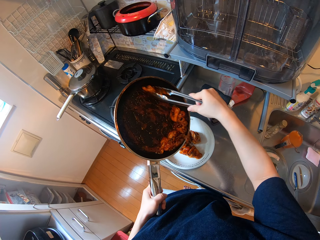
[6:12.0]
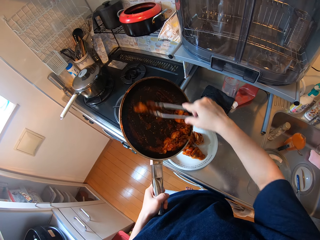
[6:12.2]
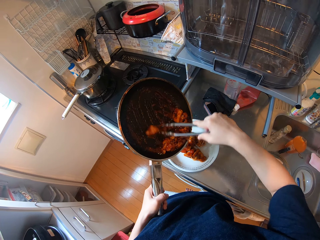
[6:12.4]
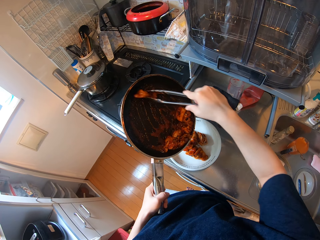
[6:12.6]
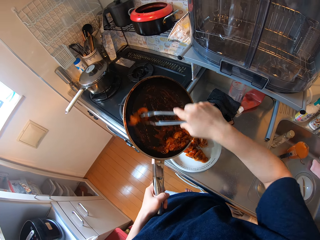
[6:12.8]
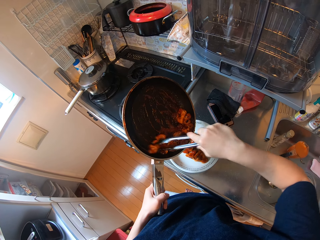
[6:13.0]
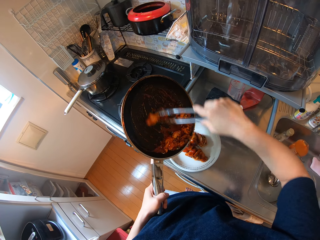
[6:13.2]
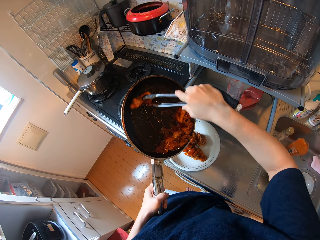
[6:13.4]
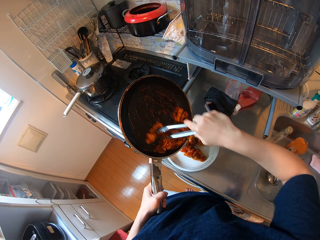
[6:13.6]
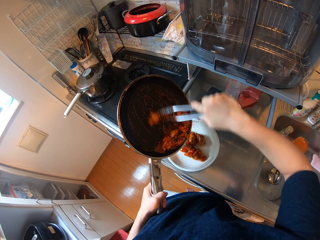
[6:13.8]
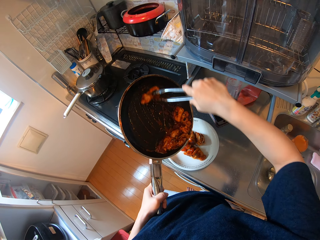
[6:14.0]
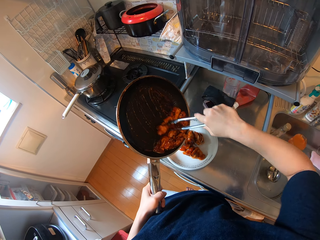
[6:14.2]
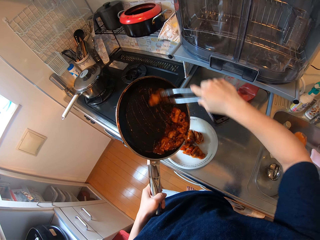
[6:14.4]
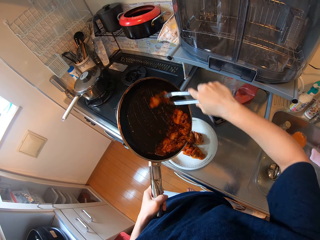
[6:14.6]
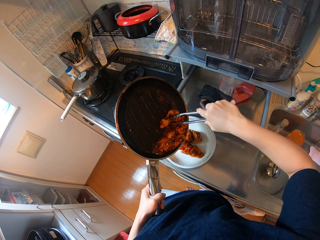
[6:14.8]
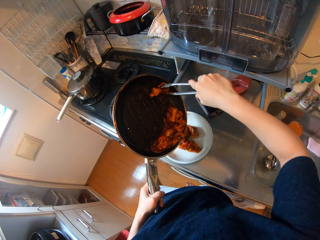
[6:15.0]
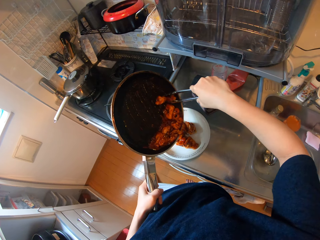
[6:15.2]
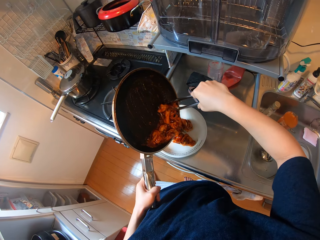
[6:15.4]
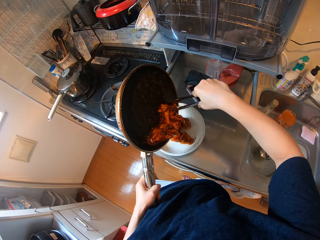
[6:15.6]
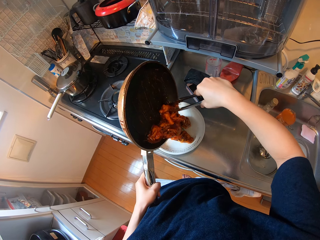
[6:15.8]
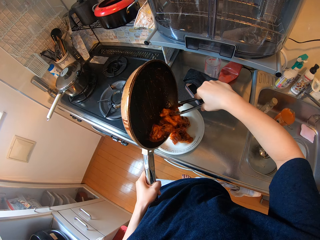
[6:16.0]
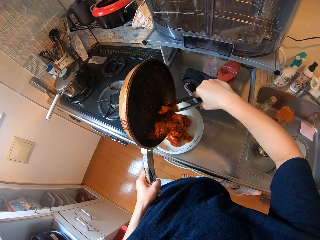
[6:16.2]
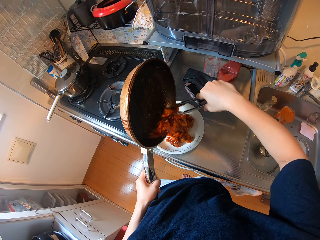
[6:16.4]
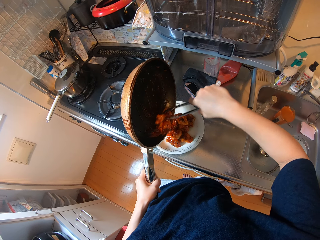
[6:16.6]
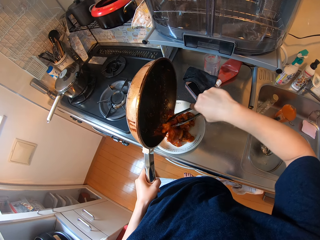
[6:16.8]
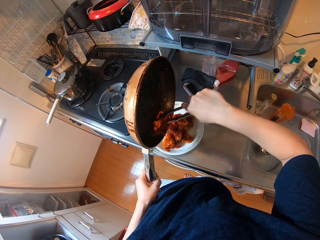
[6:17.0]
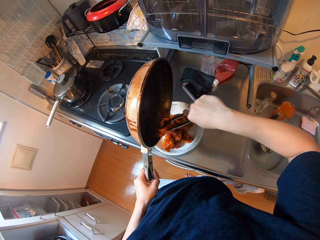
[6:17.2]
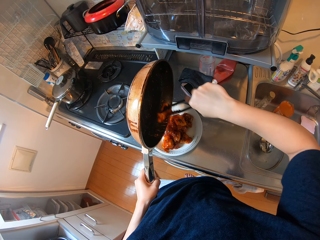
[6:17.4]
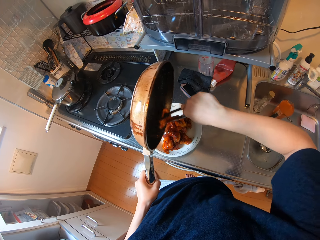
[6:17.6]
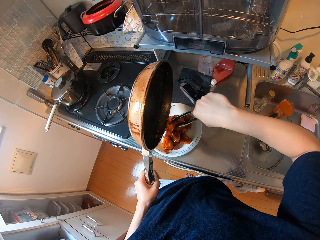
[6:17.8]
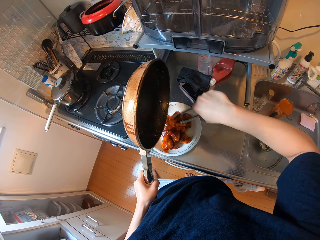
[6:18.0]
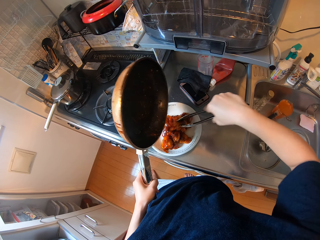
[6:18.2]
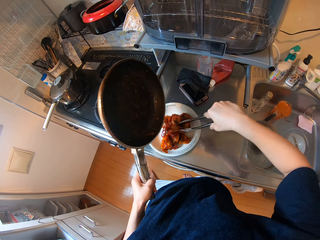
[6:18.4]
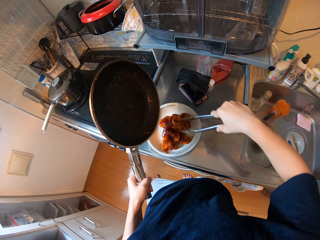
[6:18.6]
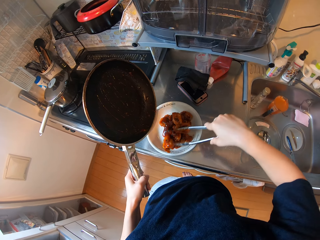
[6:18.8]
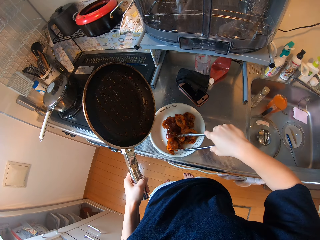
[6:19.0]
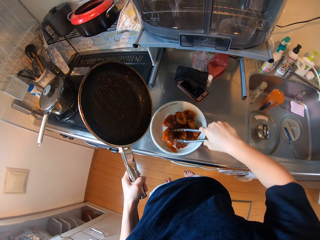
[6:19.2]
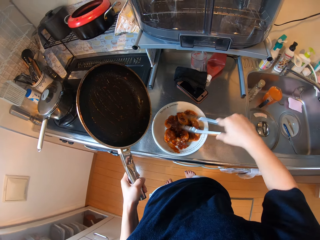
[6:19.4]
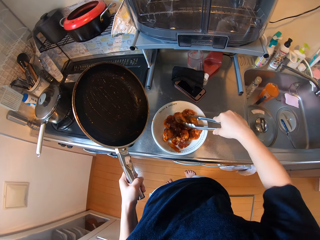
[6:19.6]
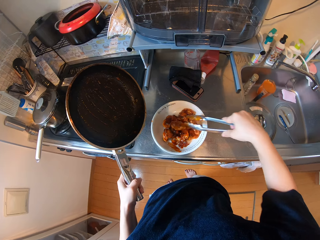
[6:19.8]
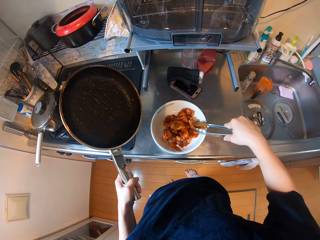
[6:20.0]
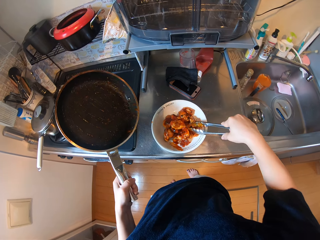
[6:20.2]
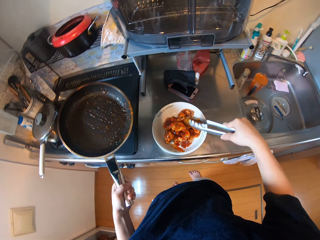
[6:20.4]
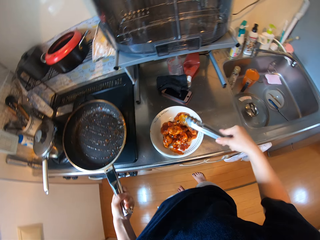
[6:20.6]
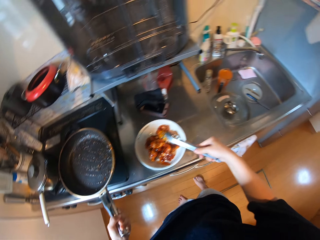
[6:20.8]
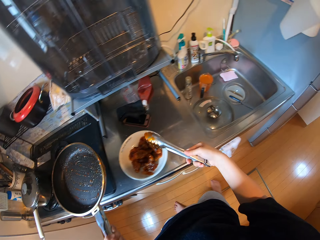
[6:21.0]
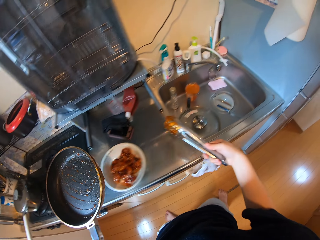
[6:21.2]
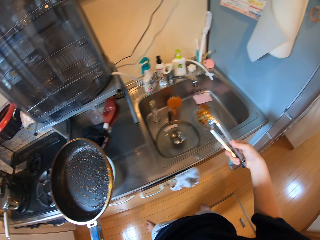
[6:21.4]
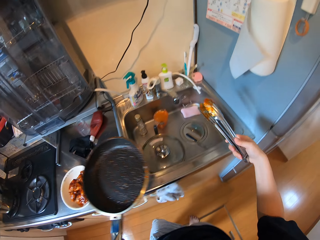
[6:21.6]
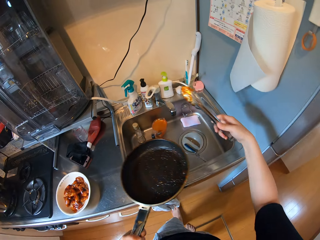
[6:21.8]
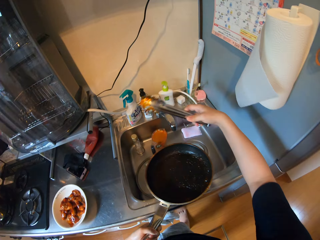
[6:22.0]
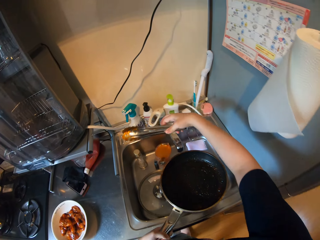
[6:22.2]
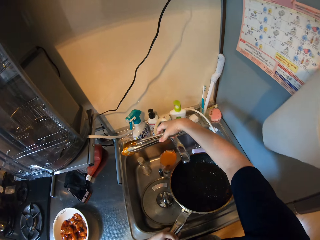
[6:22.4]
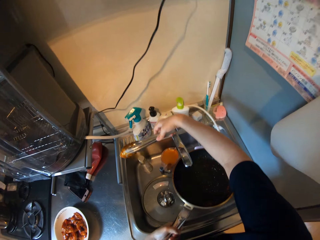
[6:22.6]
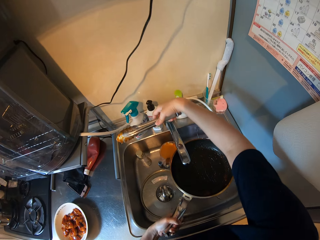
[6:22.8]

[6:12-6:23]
The camera wearer collects the remaining meat. They pour the meat on the dish. They spread it on the dish. They move their hands.

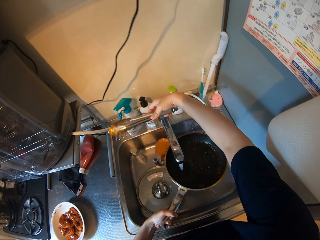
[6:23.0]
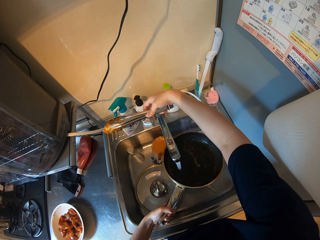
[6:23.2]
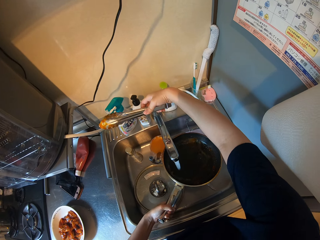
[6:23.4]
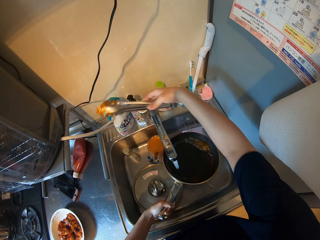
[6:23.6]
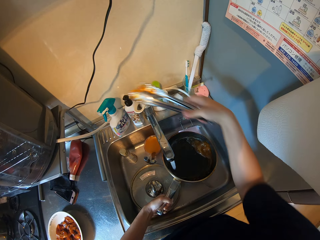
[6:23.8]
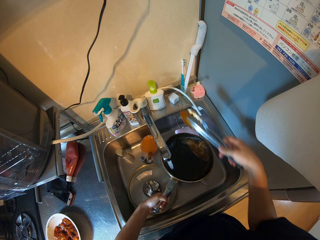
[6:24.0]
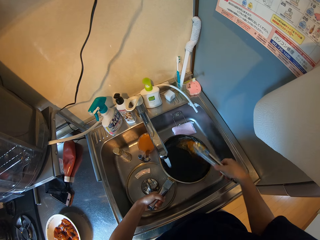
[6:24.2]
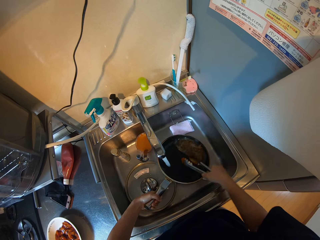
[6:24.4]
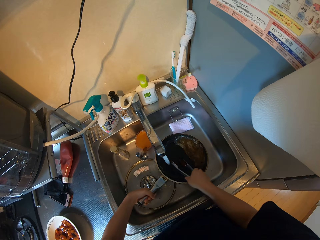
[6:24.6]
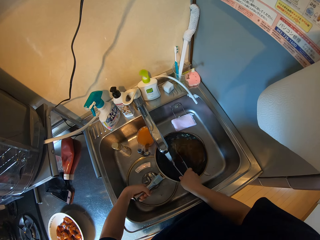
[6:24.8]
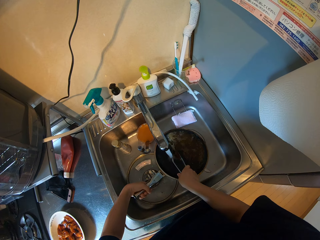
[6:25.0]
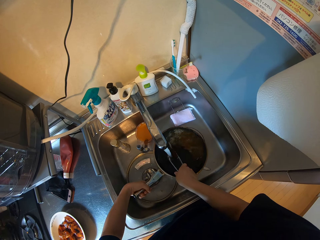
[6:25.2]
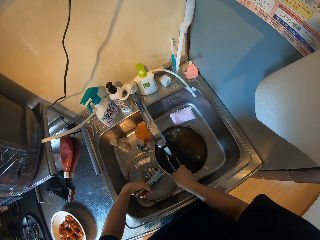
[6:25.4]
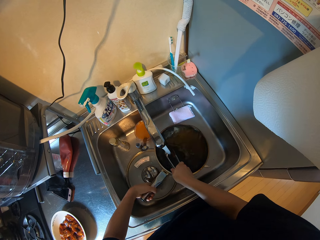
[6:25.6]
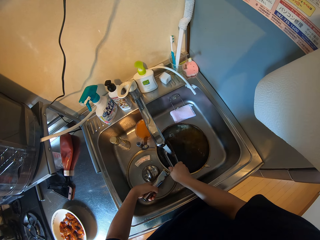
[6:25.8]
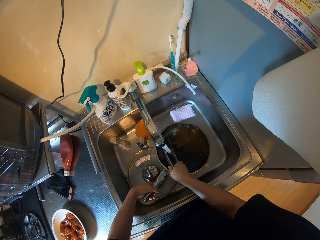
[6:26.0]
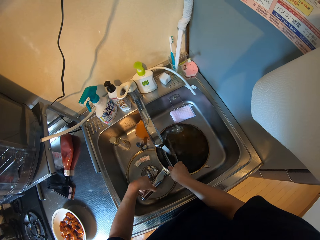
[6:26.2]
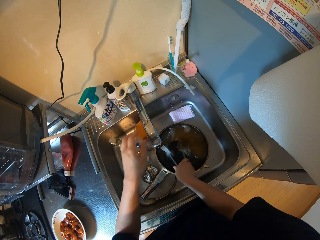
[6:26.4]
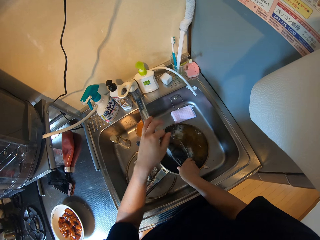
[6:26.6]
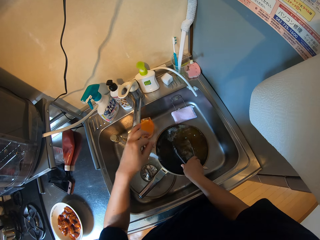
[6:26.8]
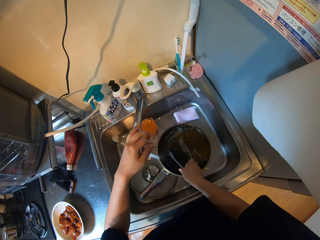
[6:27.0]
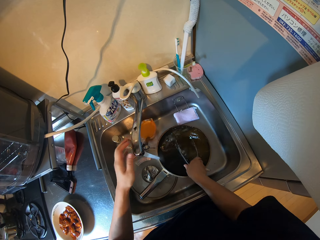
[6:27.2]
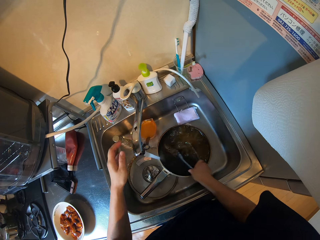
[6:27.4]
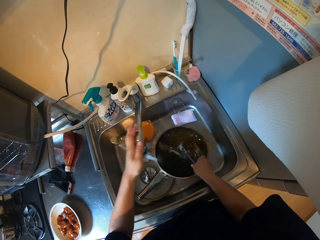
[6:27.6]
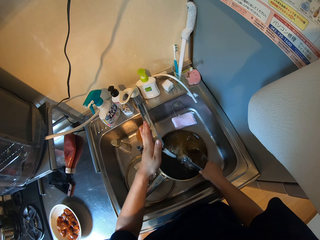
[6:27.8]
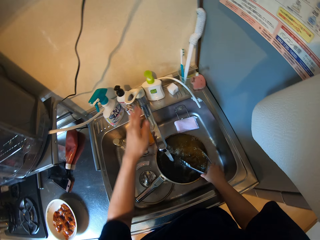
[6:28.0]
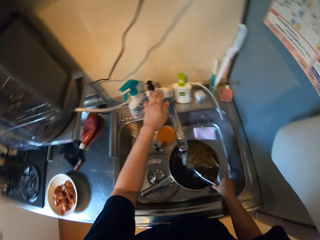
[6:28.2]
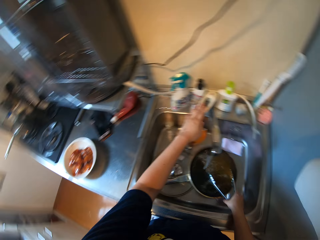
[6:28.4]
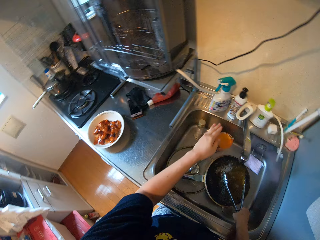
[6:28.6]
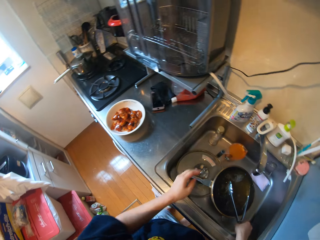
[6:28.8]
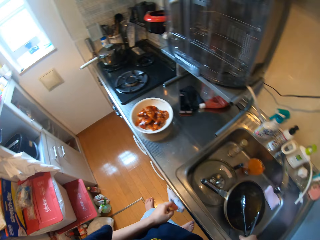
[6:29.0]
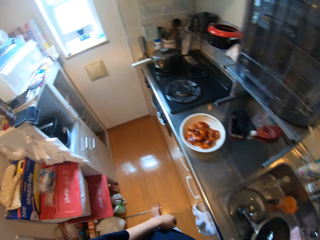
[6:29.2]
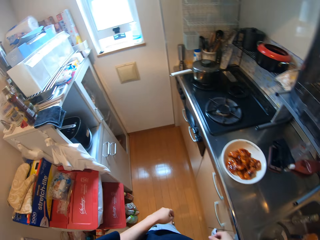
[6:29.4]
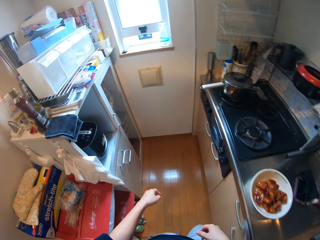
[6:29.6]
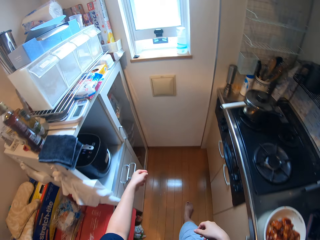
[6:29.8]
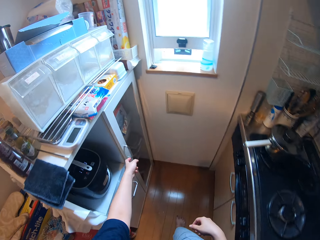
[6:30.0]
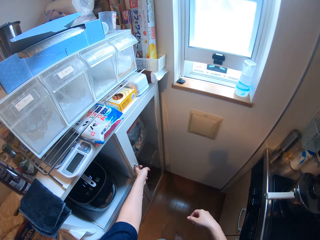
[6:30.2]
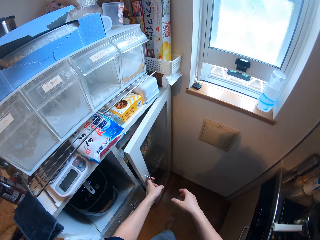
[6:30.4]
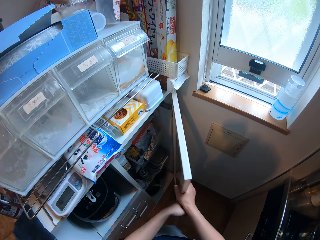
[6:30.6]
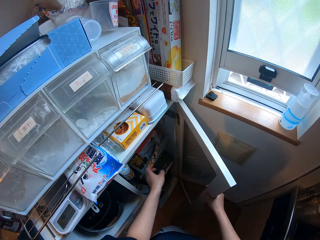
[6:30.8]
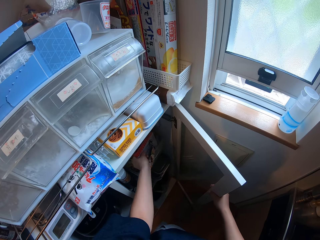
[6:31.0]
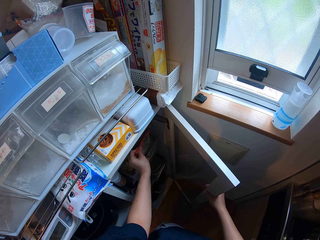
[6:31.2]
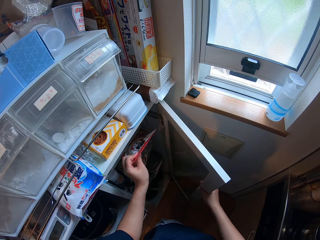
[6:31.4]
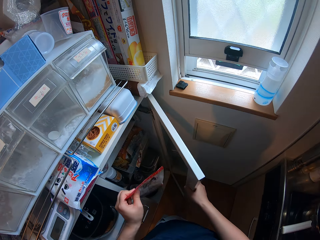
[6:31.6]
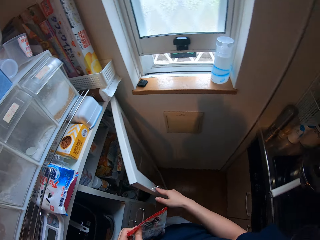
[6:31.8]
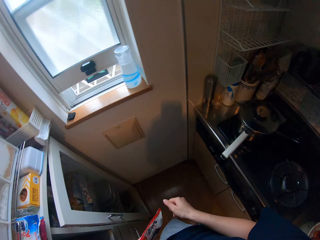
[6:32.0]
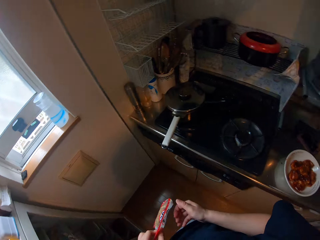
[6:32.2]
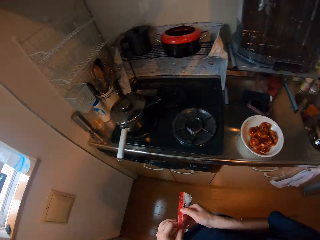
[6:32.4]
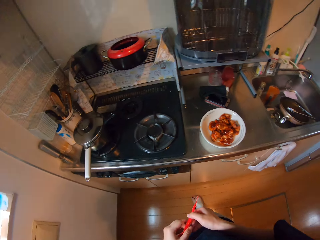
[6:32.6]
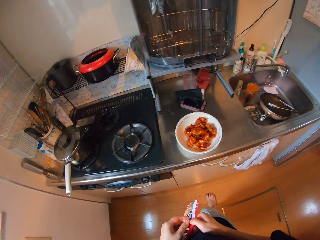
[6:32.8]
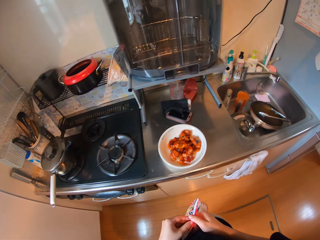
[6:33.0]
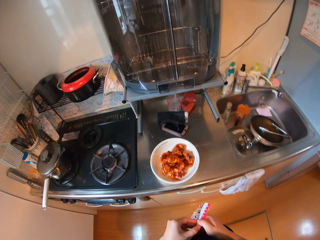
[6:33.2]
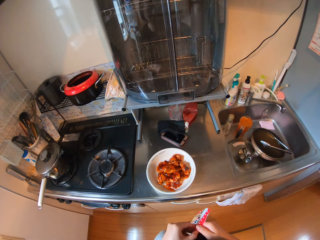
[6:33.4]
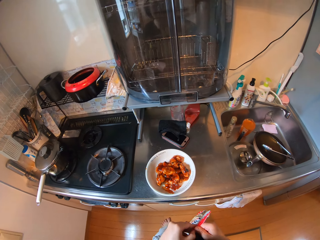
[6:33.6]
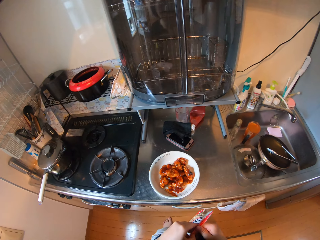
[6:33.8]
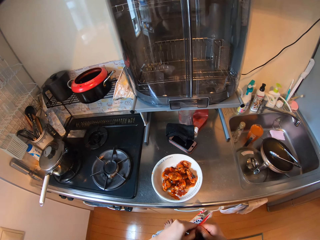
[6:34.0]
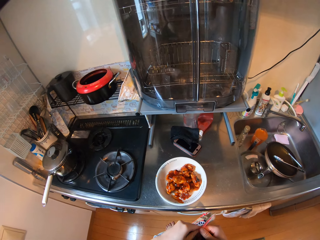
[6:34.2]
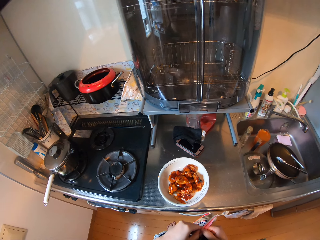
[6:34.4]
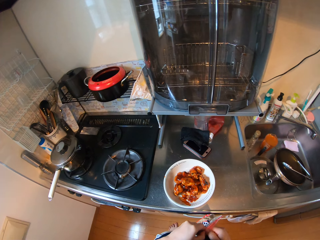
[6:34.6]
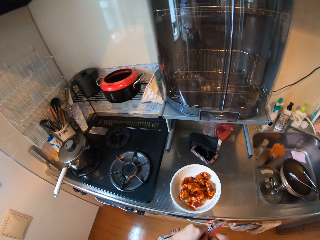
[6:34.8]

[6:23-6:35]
The camera wearer opens the tap. They put both the tongs and the pan in the sink. They put water in the frying pan. They turn the tap. They mix the water with the tongs. They put the tongs down. They close the tap. They walk. They open the cupboard. They pick up a bag of sesame seeds. They close the cupboard.
